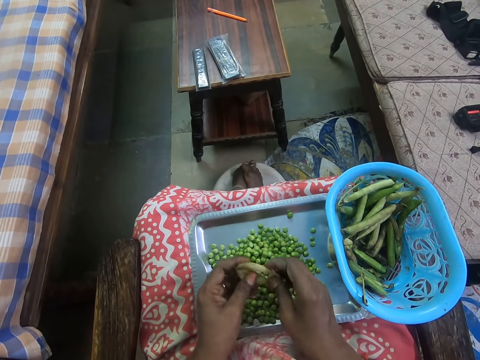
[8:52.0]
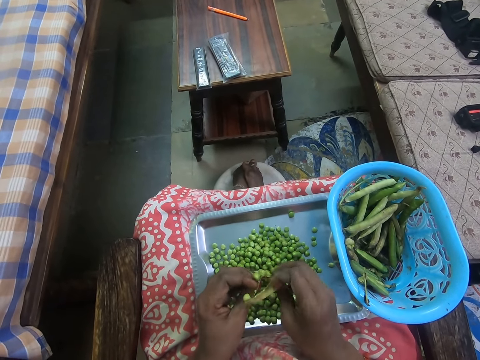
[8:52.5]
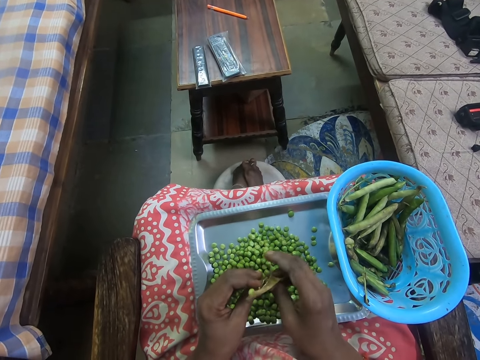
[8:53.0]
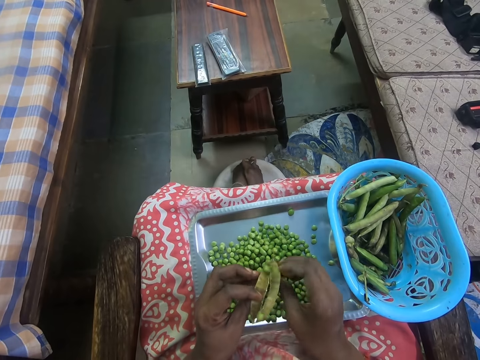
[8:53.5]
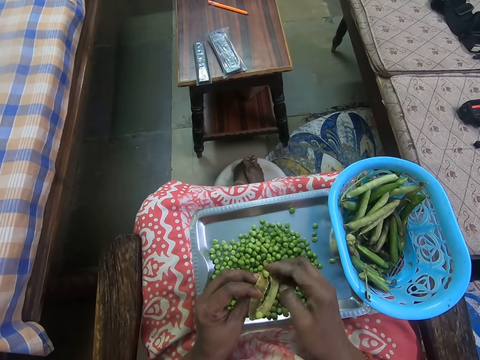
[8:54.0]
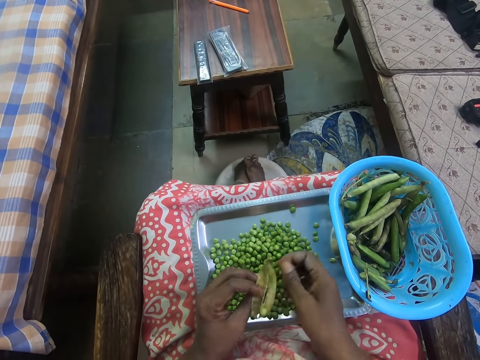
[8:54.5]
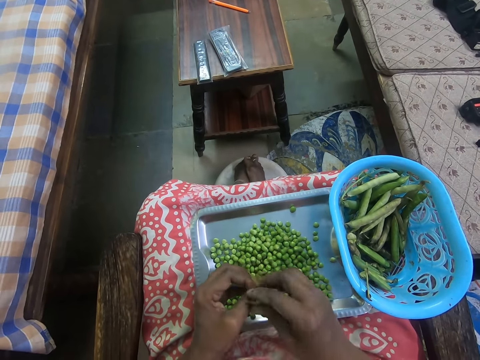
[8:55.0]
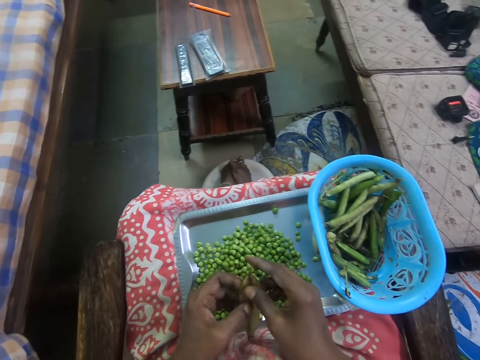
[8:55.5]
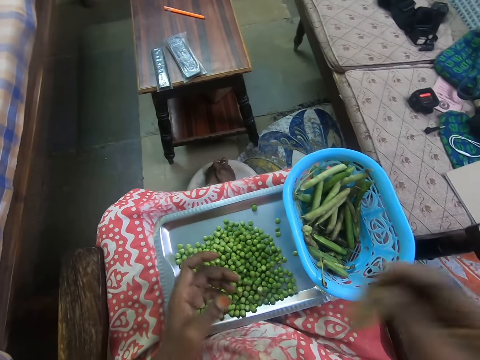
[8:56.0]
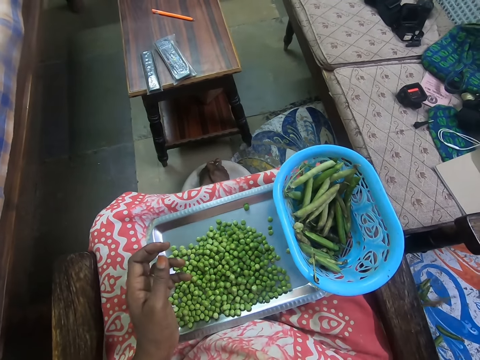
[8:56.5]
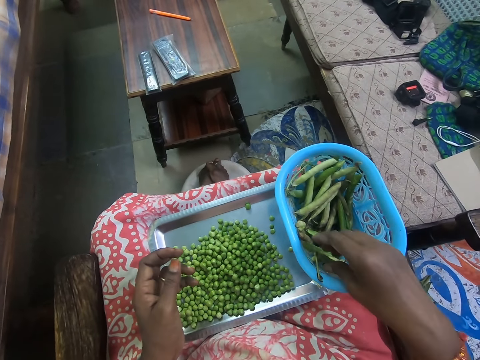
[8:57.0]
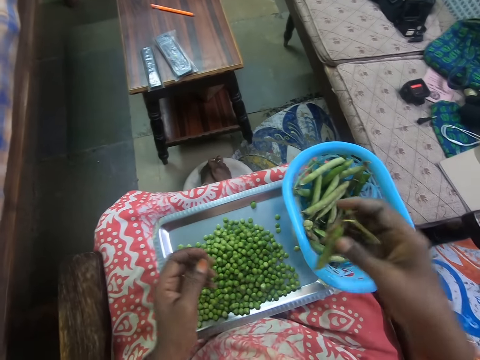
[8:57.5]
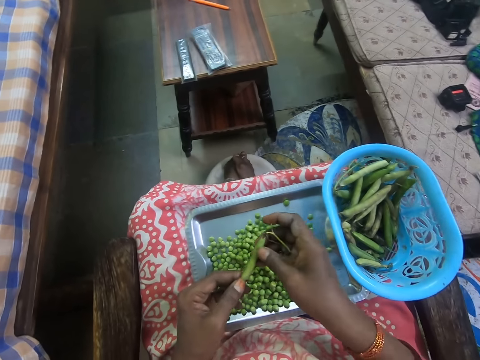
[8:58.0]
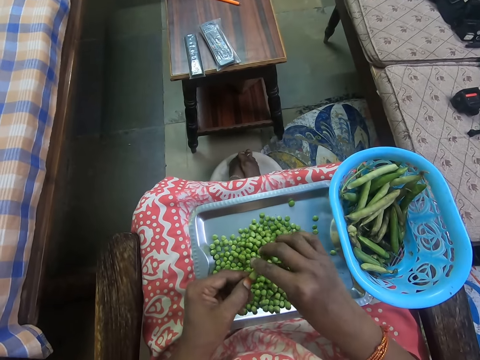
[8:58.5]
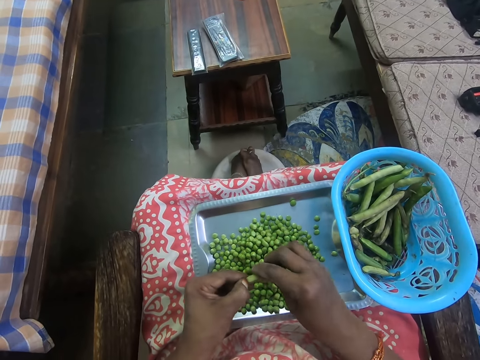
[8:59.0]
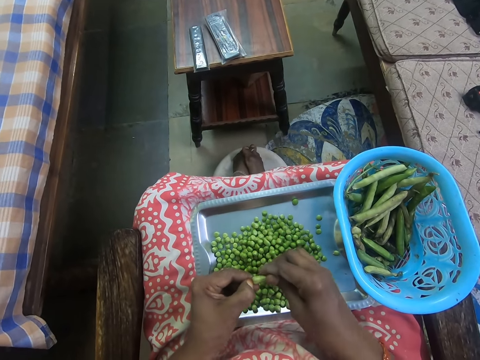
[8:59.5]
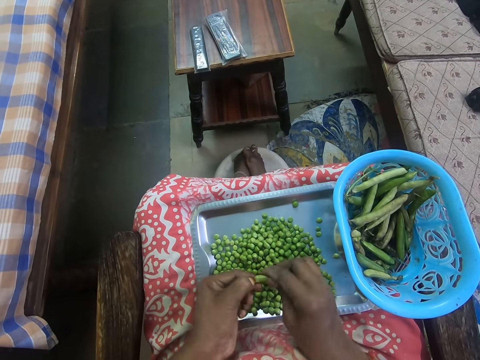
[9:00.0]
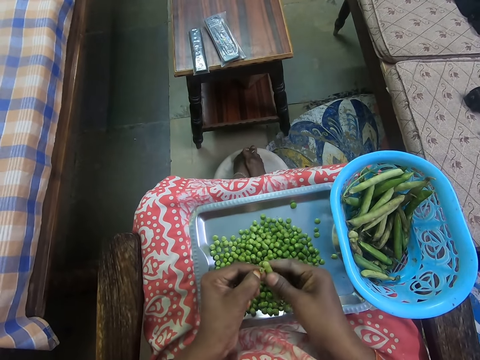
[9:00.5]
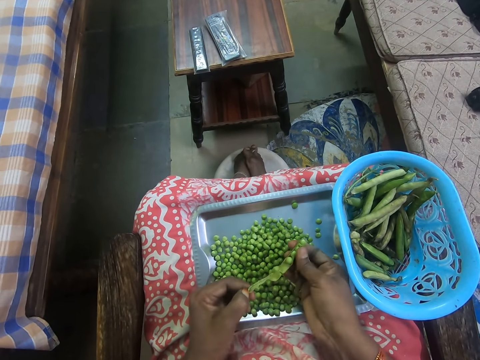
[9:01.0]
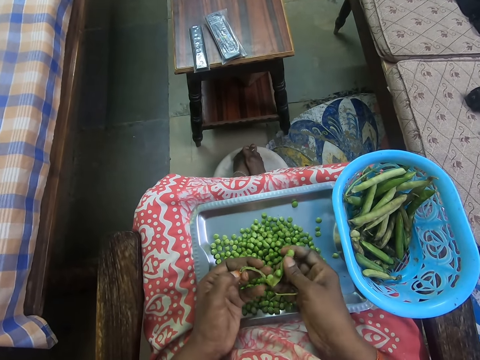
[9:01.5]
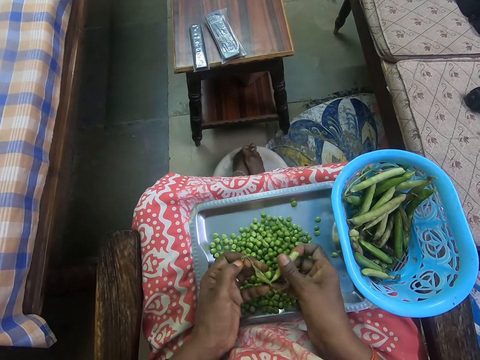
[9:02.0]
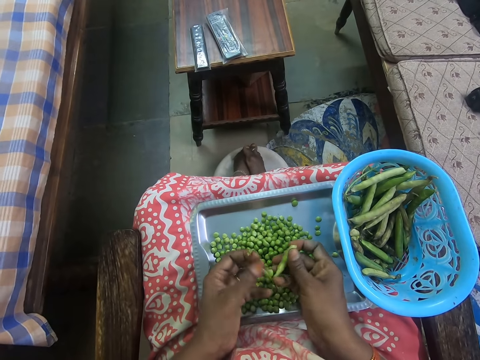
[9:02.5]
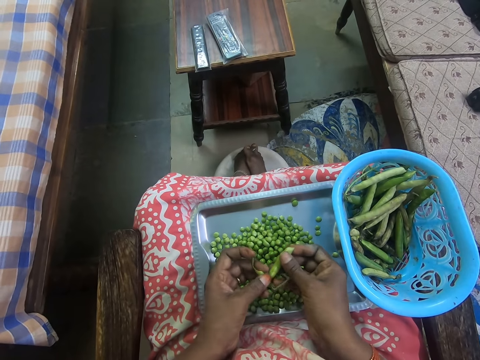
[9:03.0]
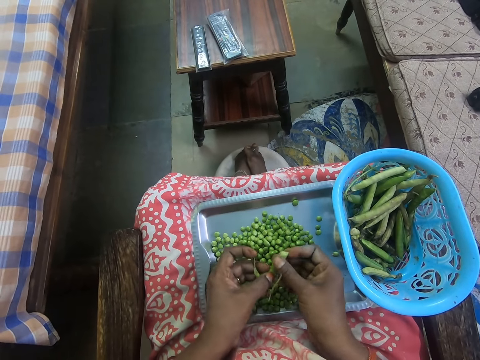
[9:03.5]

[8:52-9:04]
The camera wearer throws the pod away. They pick up a pod. They remove green peas from the pod.

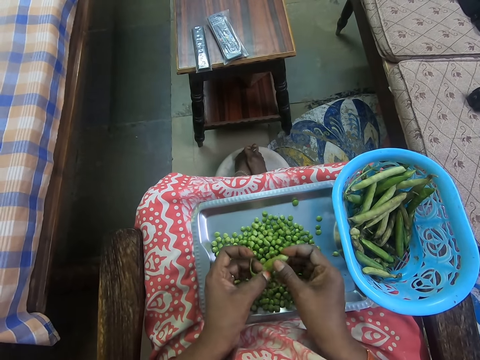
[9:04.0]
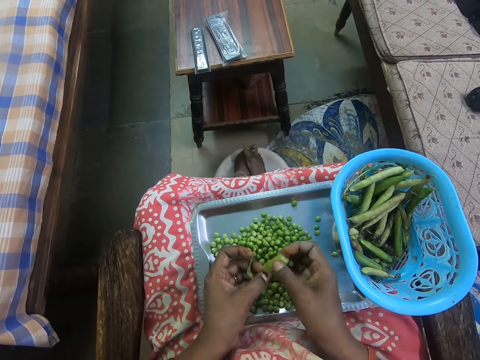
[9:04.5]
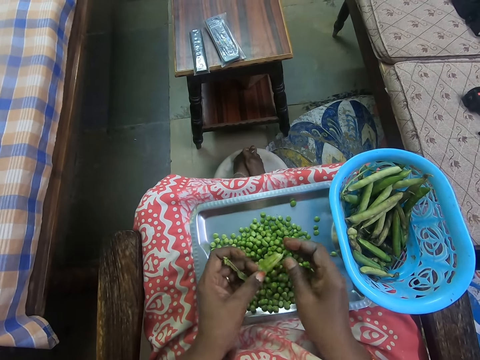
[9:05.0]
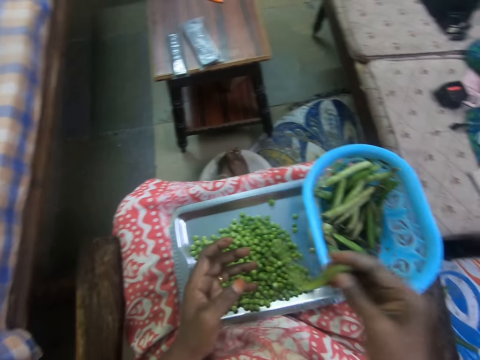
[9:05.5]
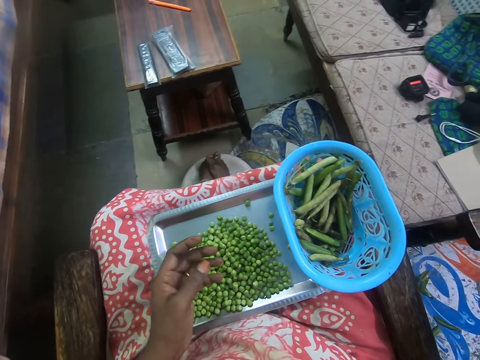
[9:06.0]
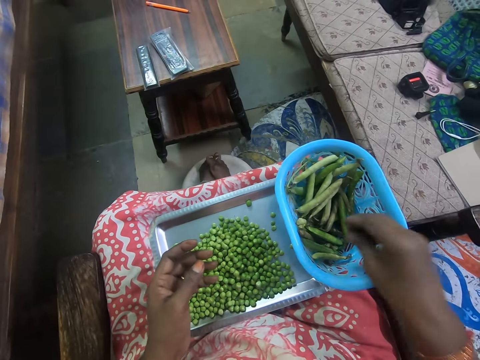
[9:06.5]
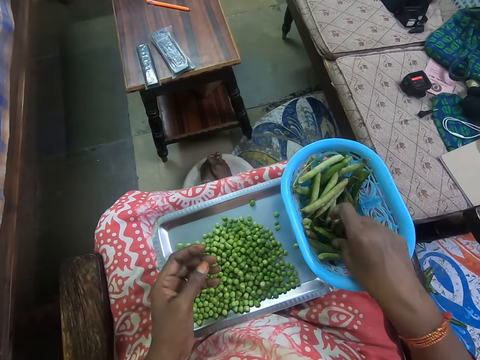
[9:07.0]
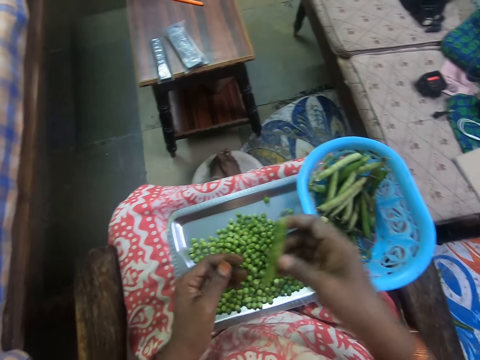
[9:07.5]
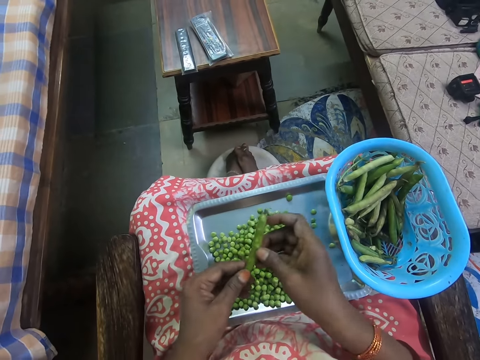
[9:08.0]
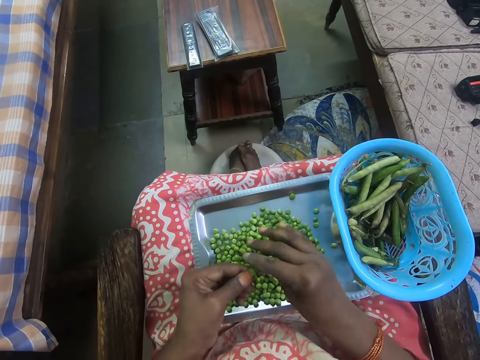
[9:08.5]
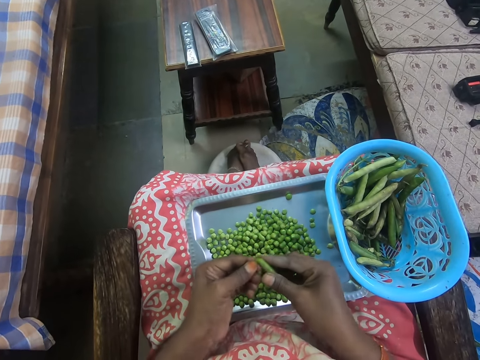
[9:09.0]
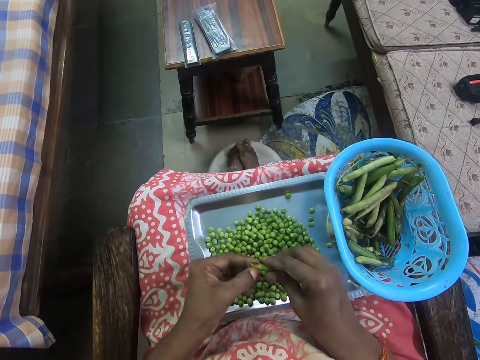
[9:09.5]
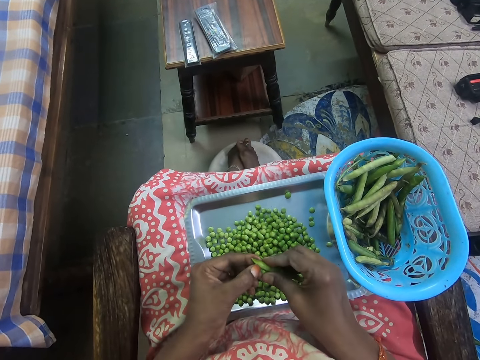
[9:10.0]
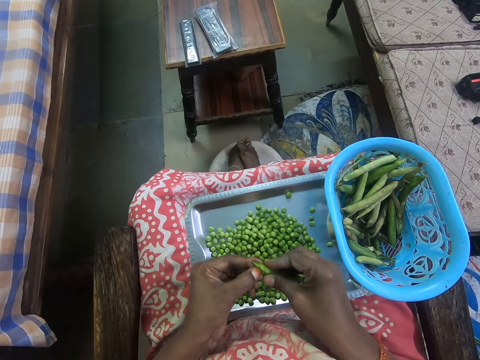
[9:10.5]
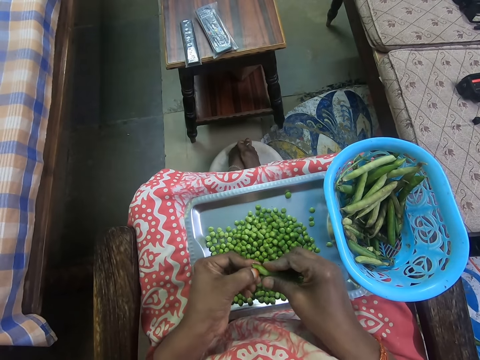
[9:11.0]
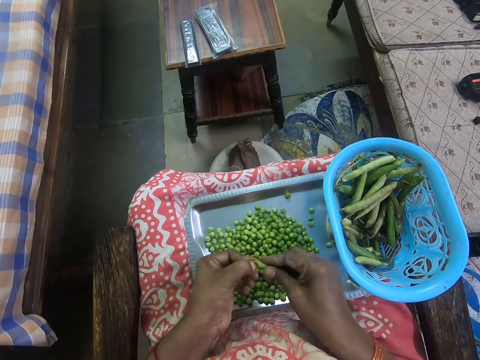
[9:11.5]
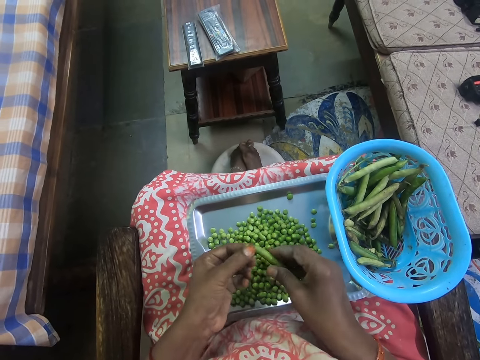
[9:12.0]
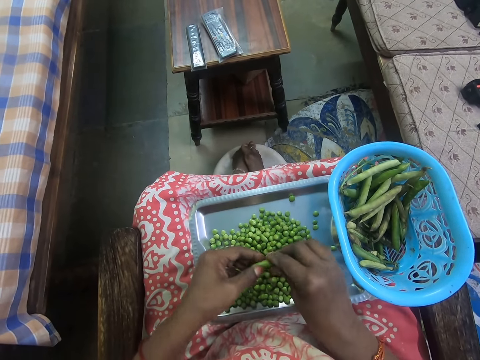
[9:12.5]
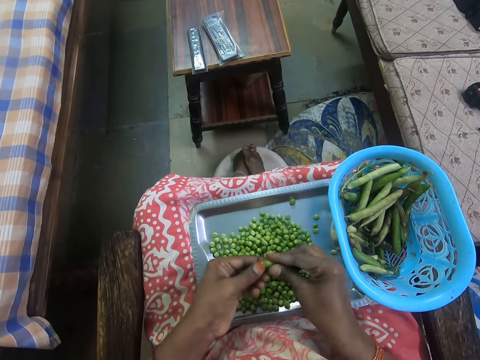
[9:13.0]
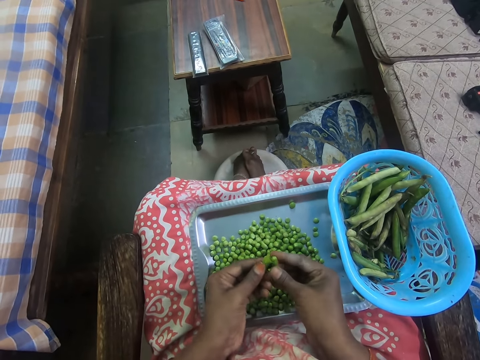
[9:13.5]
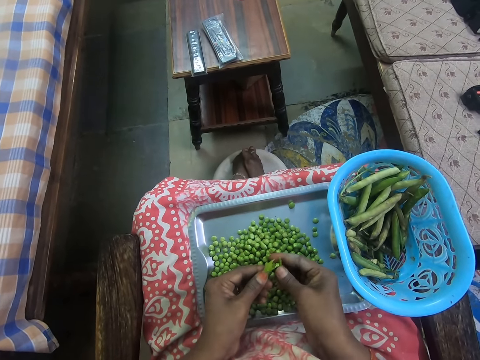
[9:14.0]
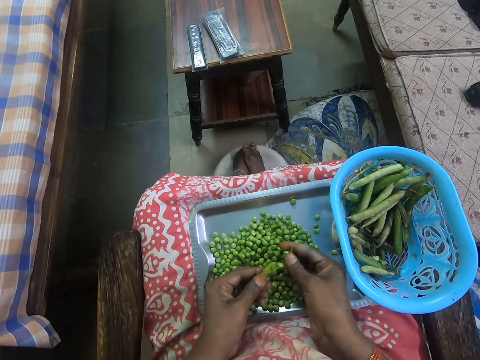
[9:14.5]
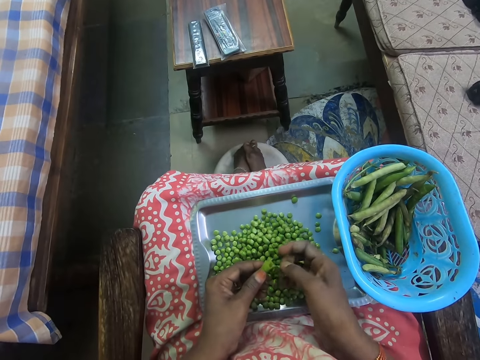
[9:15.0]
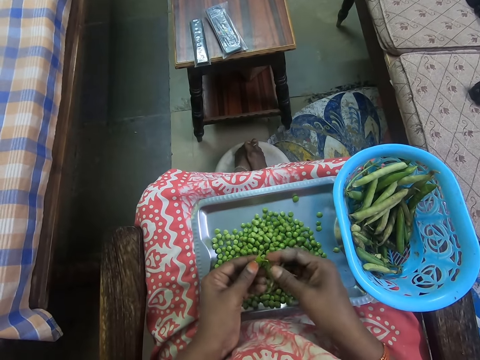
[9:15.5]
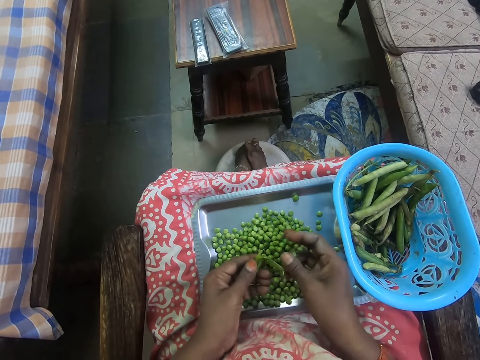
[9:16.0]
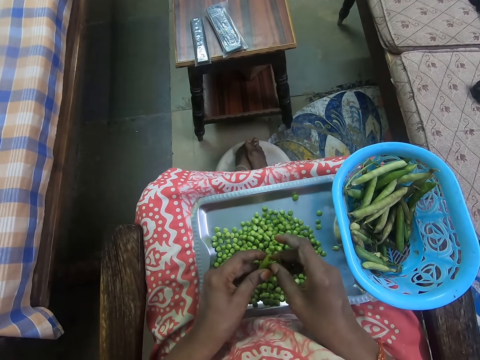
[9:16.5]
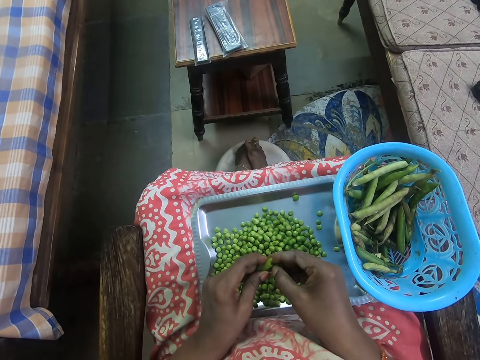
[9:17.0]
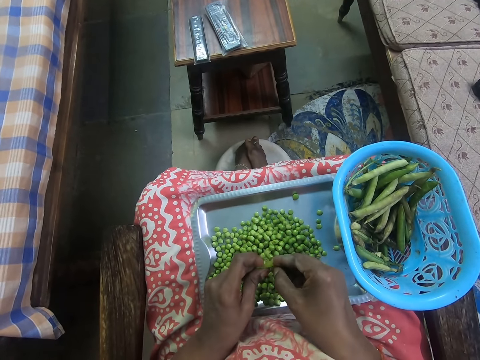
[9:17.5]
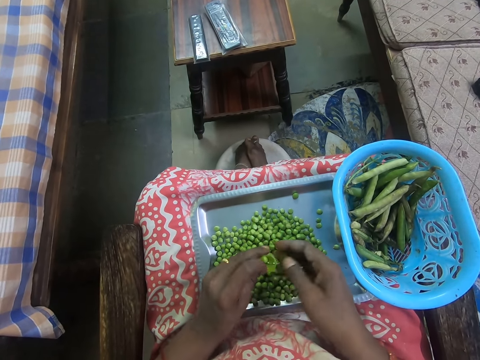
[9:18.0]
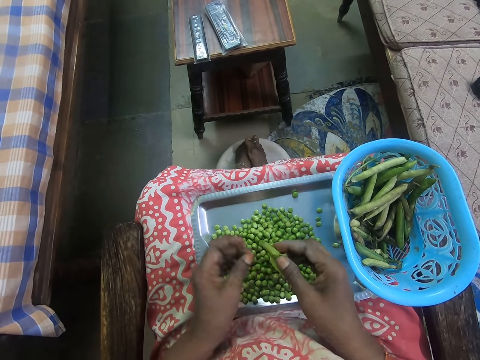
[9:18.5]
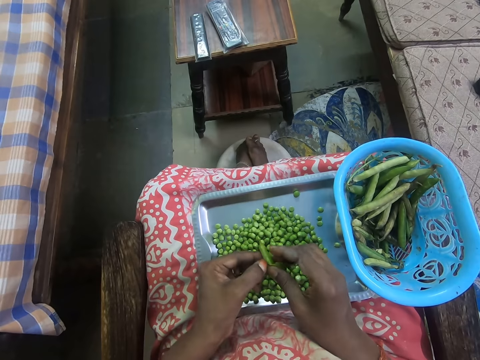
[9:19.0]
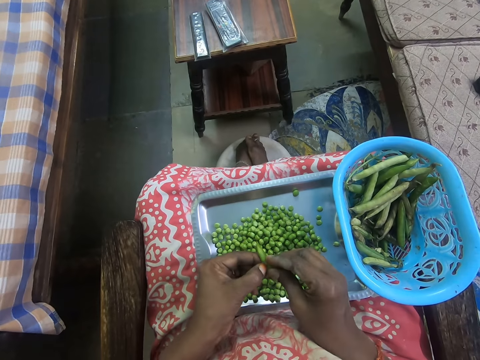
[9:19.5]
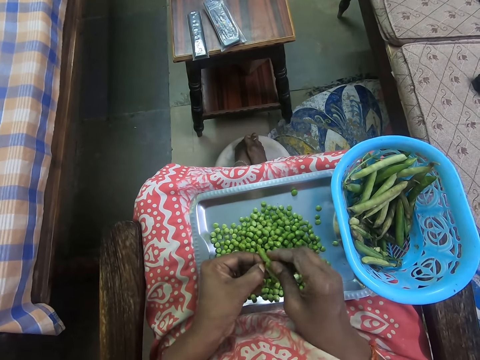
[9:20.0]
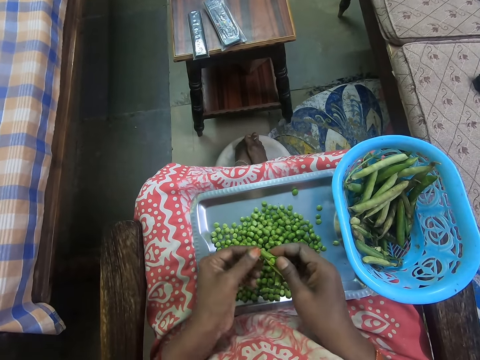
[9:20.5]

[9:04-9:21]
The camera wearer throws the pod away. They pick up a pod. They remove green peas from the pod. They peel a pod of peas.
